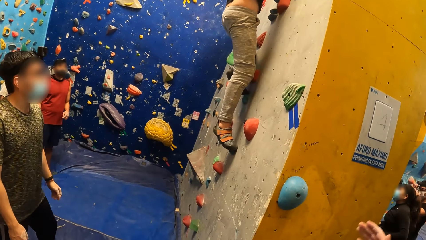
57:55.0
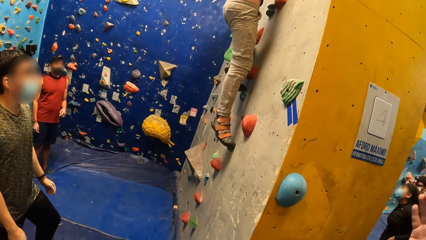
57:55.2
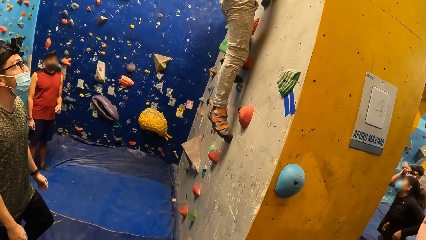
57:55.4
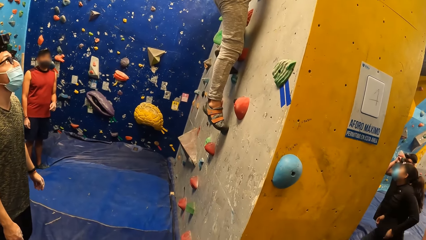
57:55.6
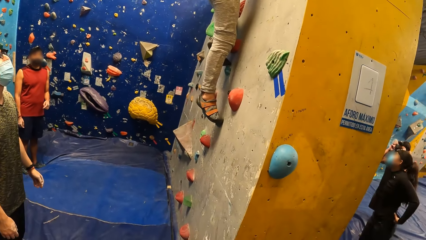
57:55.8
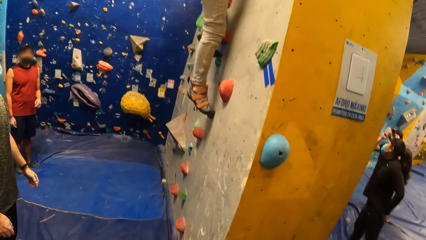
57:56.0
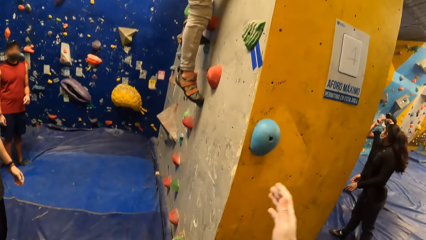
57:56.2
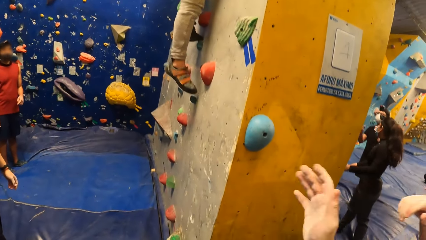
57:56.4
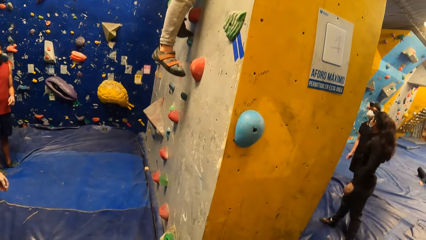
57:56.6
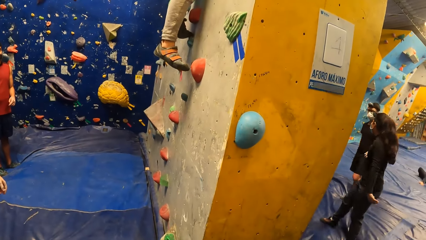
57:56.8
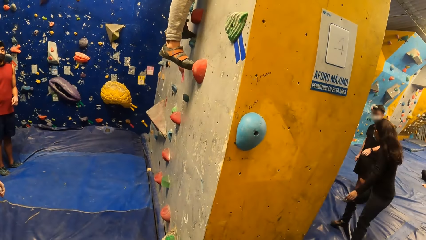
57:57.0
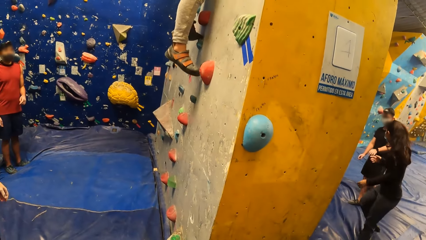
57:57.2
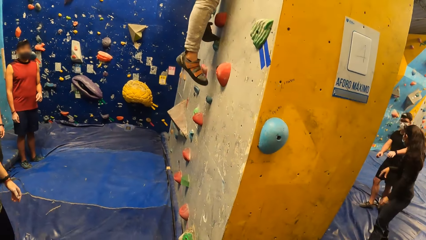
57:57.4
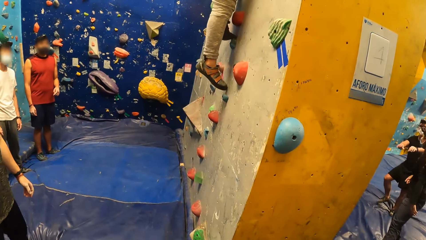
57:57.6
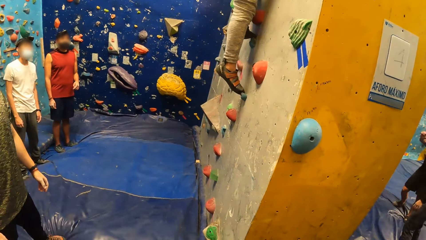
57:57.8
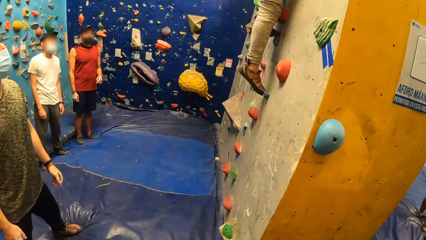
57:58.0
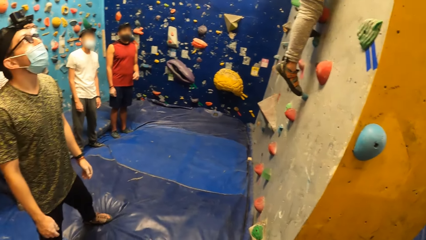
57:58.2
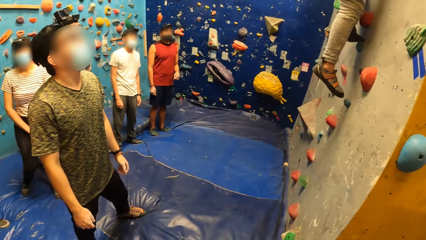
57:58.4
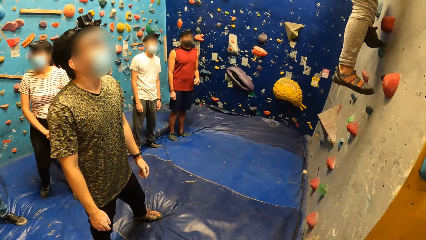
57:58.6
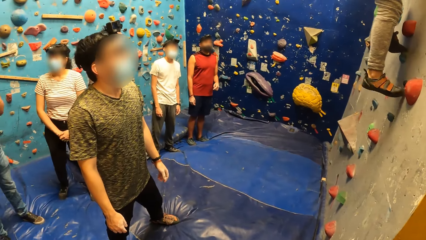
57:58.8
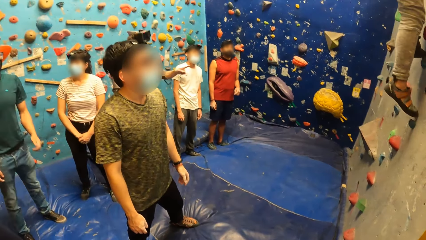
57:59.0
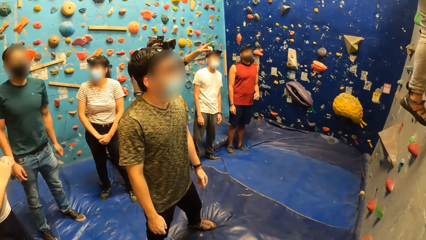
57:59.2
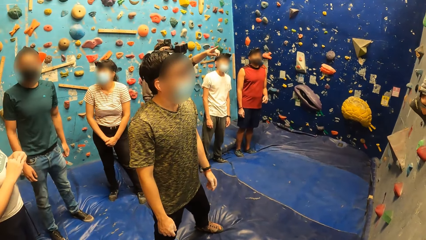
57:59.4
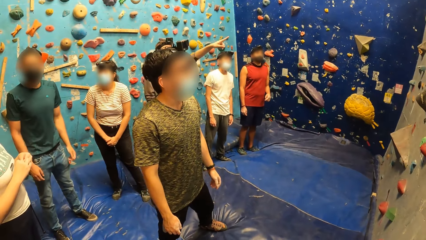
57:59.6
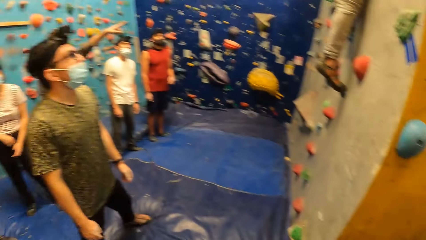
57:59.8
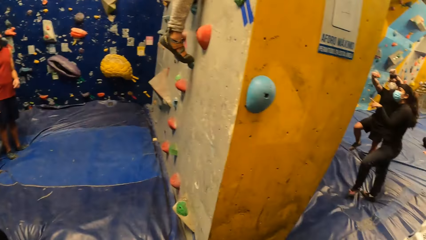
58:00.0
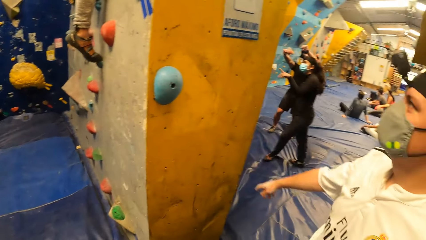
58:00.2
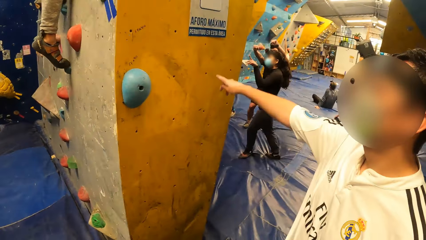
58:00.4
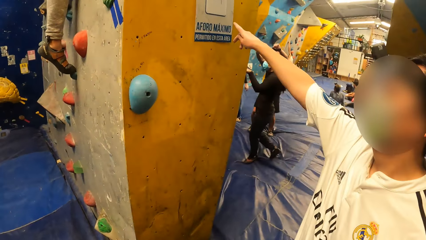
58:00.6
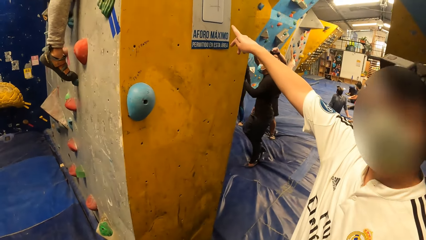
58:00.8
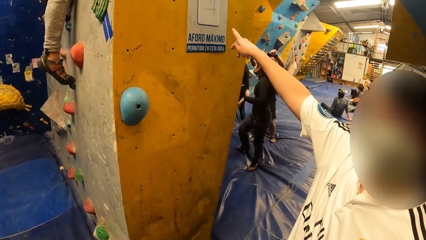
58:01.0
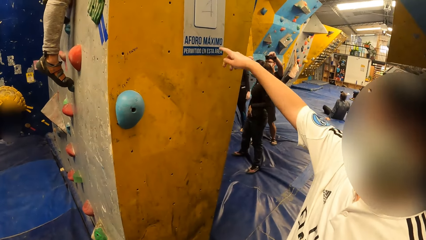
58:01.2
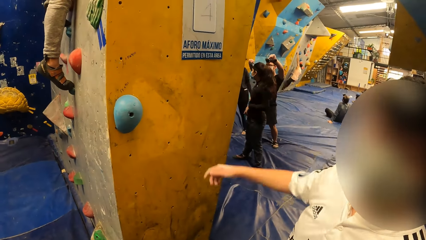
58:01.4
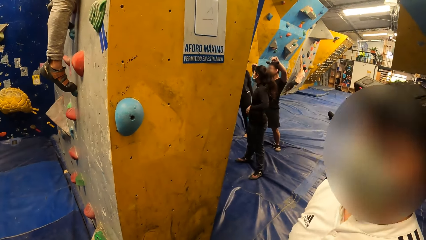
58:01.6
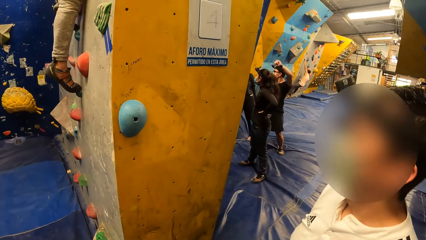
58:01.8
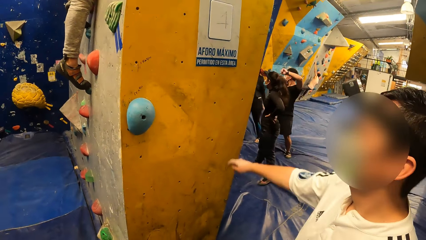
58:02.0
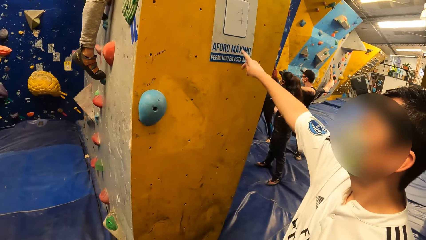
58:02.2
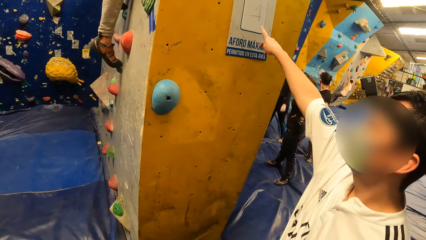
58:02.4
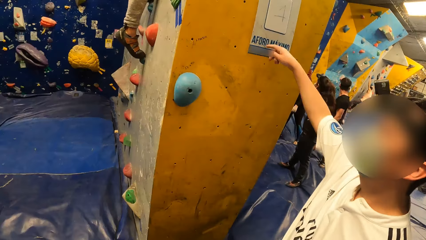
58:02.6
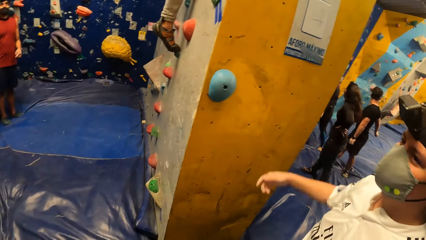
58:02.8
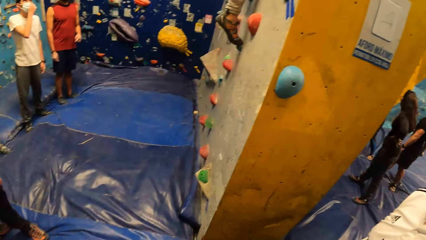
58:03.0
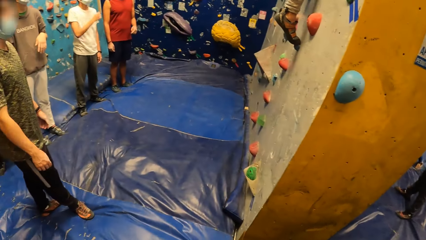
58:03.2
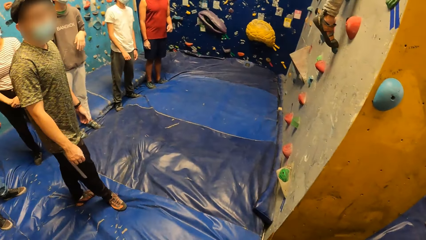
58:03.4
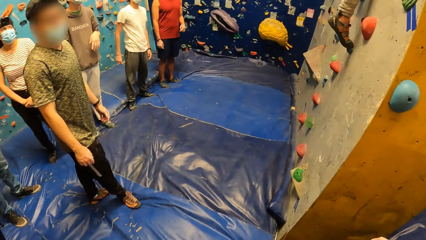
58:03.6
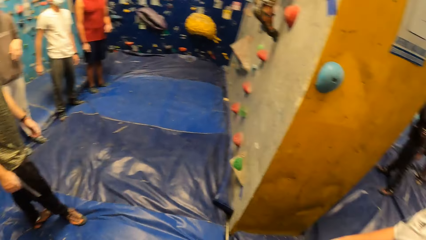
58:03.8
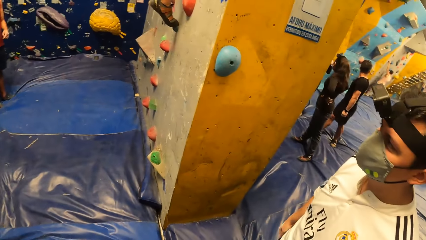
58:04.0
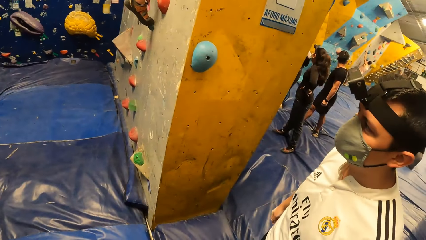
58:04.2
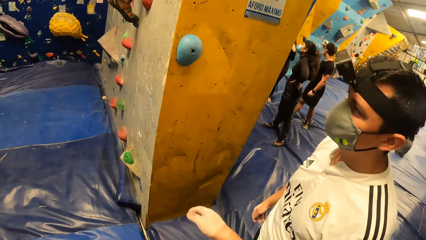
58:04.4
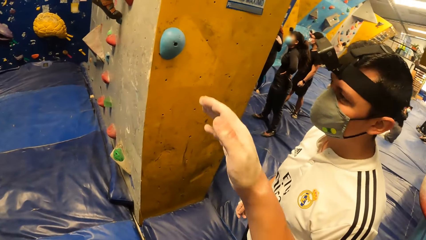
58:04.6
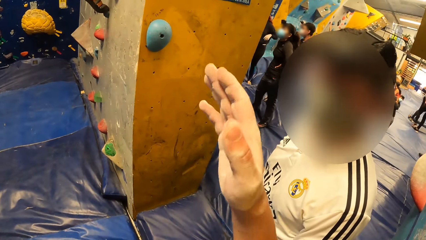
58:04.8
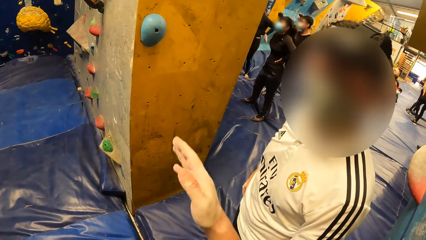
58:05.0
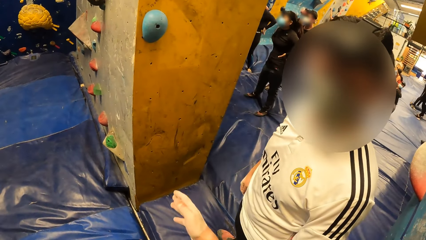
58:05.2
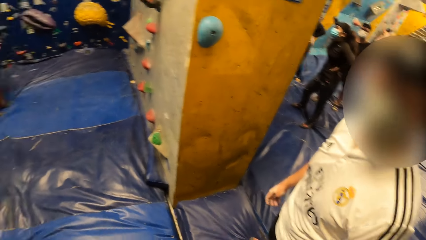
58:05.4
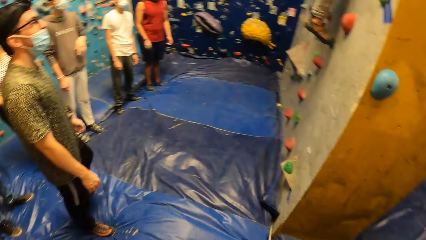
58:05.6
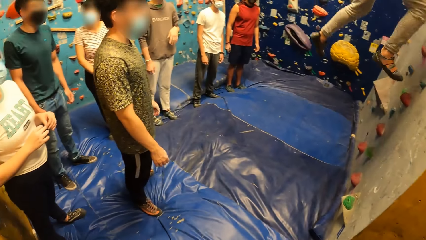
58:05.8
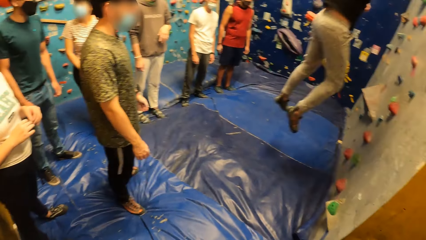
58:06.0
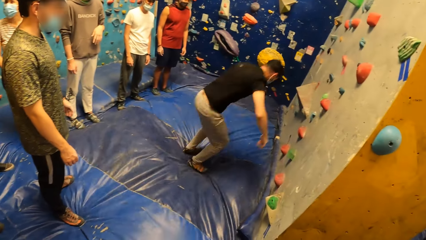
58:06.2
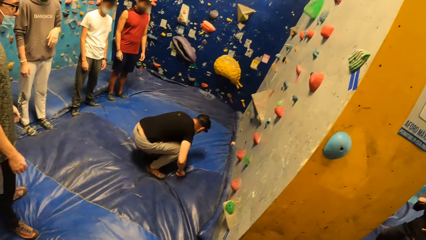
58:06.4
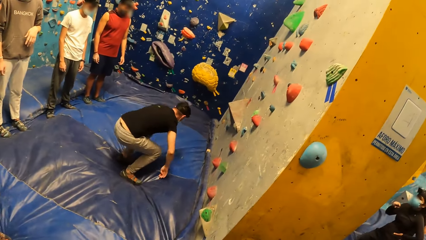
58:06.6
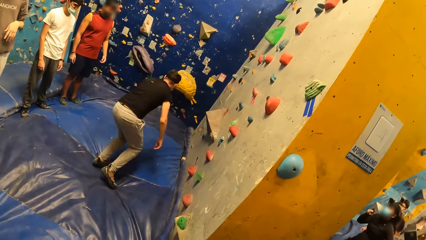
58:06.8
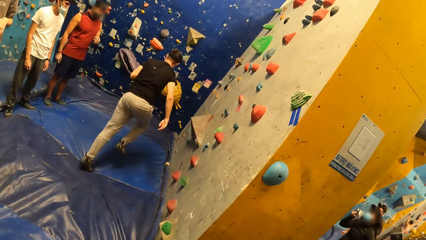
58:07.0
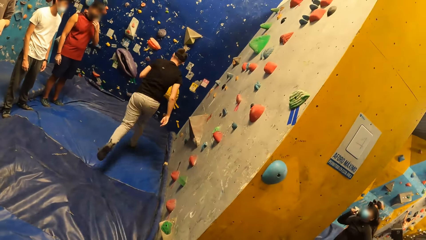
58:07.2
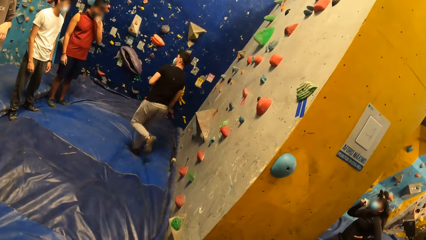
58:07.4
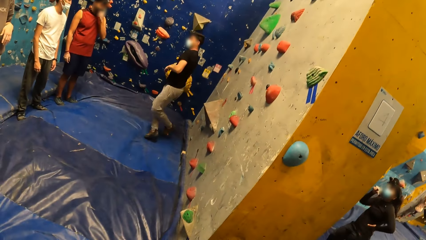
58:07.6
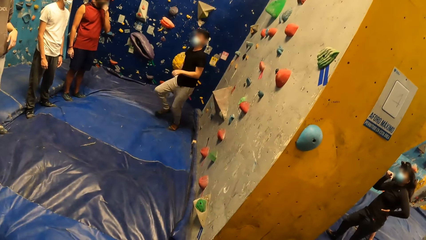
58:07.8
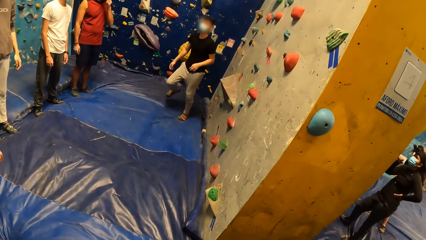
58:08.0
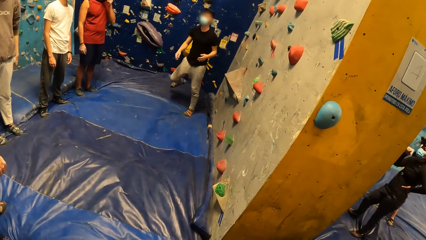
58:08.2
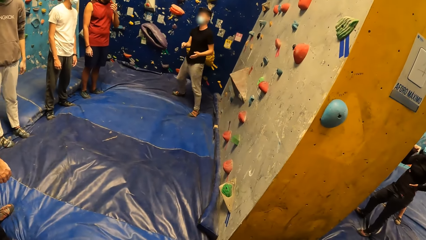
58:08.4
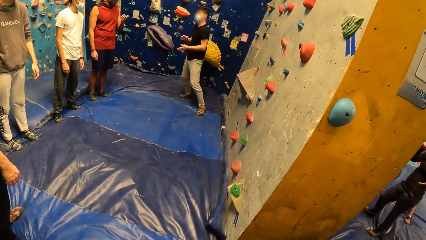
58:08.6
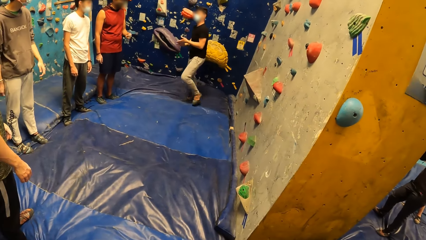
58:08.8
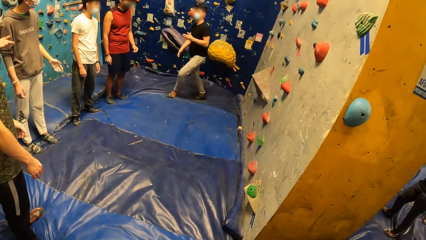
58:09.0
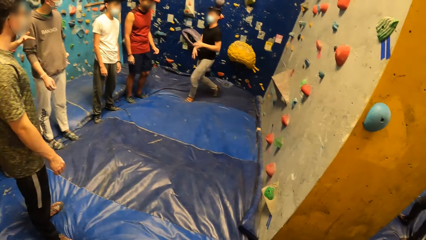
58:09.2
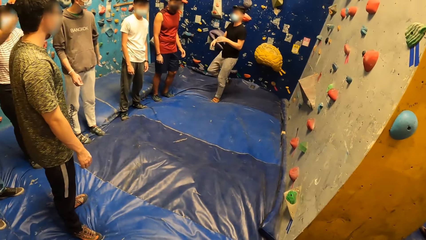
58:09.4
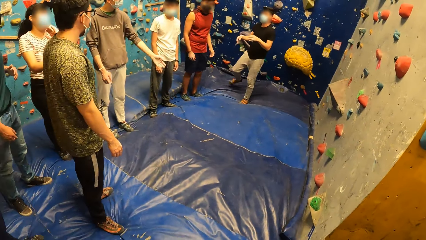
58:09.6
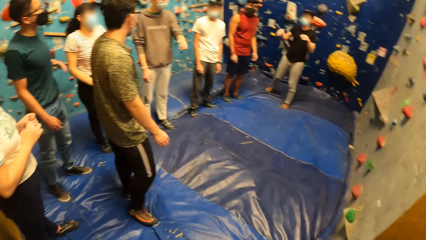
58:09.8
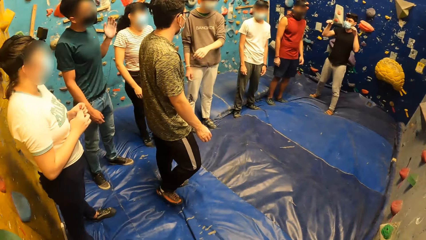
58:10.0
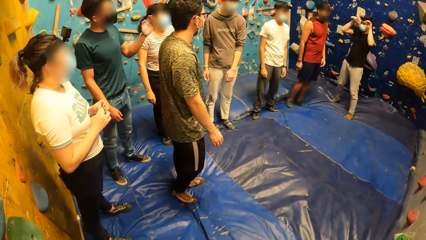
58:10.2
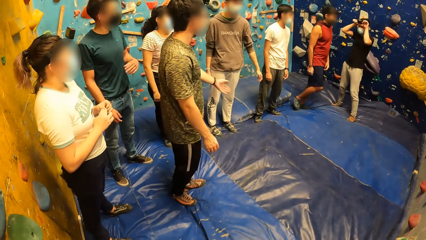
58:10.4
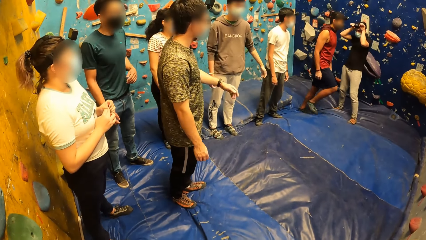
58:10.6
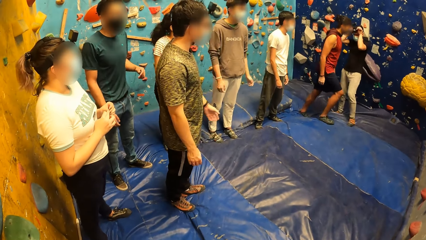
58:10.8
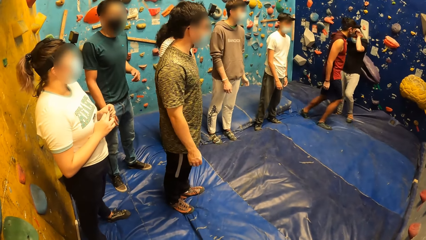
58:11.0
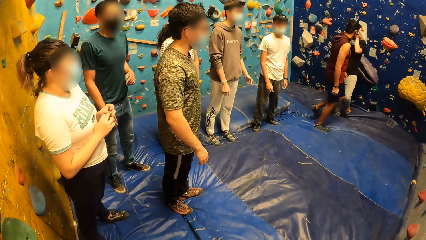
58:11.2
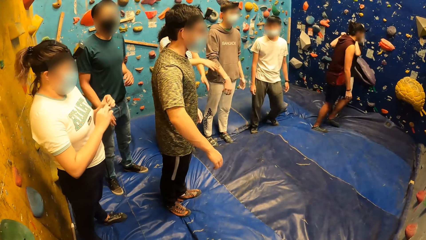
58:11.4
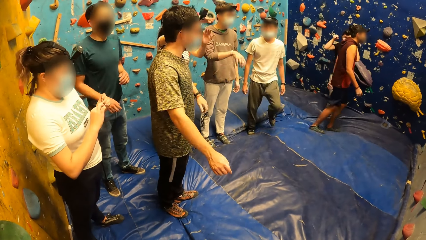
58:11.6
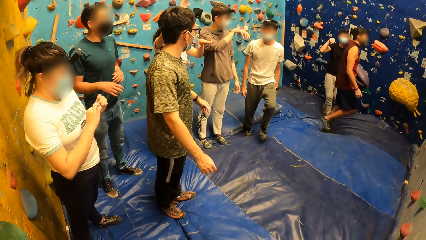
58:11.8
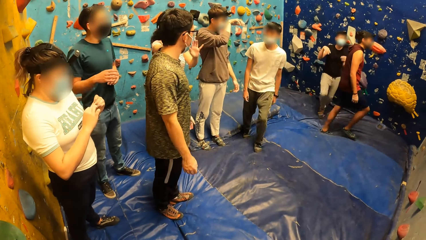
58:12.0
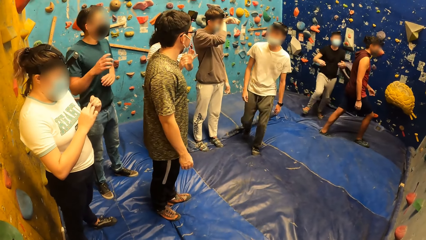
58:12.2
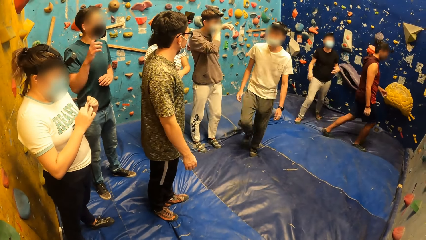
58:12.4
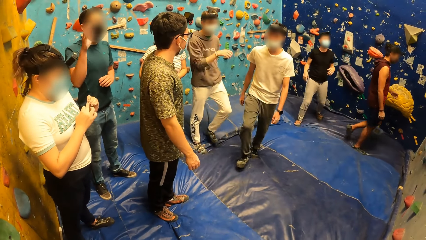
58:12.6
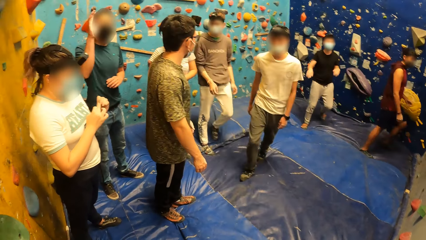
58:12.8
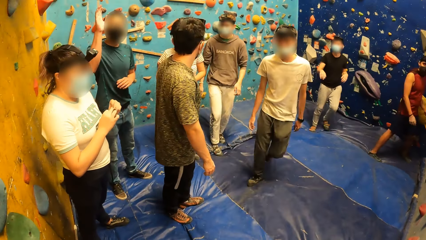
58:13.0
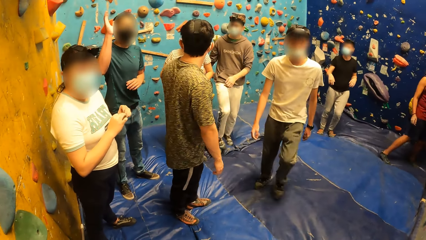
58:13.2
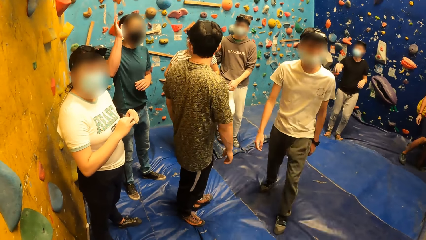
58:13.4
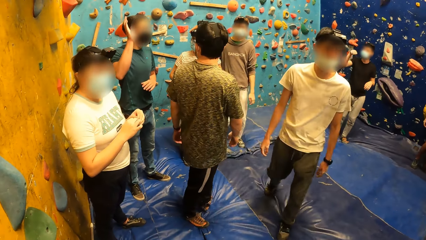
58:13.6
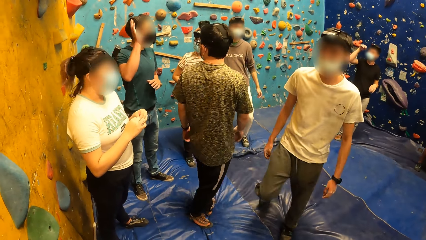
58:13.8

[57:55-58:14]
The camera wearer moves the hand. He looks at a man. He looks at the colleagues. Another man interacts with the camera wearer with his right hand. The other man points at the wall. The camera wearer looks at the wall. The other man drops the hand and points at the wall. The camera wearer looks at the colleagues. He looks at the other man. He gesticulates with his right hand. The first man jumps from the wall. The other man runs towards the wall. The camera wearer looks at the first man. The first man rubs the hands. The camera wearer looks at the colleagues. Another man moves the hands. Another man walks to the wall. Another man walks to the camera wearer.
